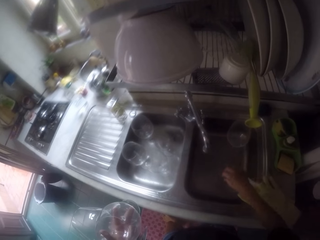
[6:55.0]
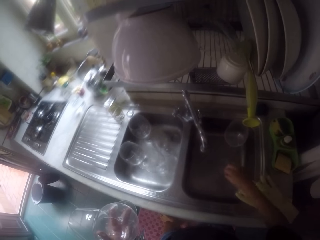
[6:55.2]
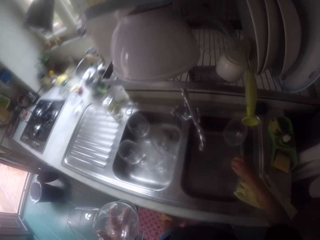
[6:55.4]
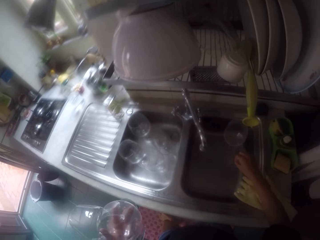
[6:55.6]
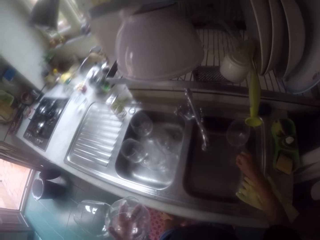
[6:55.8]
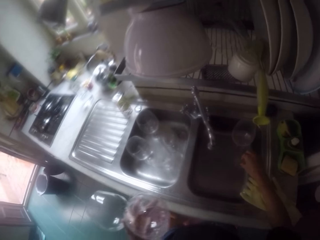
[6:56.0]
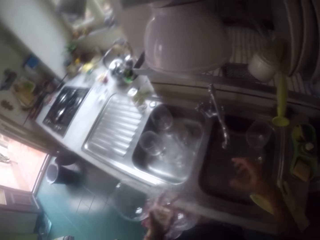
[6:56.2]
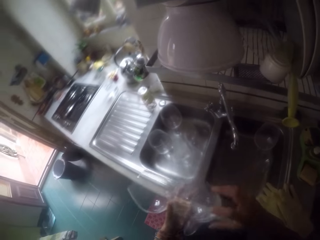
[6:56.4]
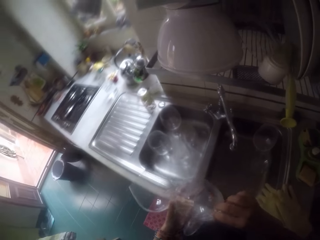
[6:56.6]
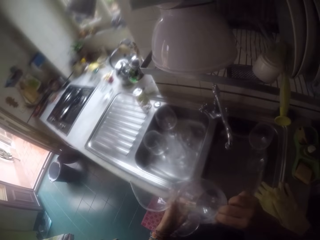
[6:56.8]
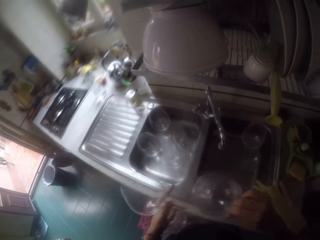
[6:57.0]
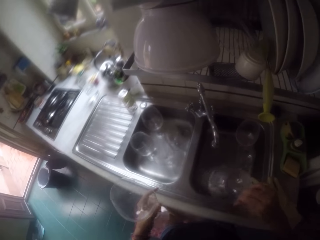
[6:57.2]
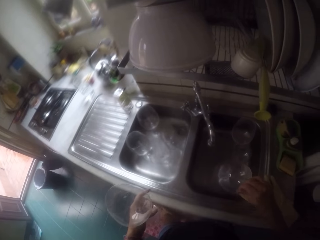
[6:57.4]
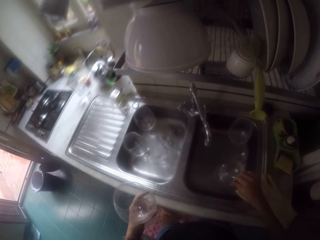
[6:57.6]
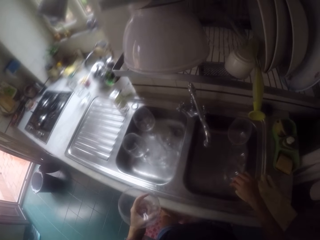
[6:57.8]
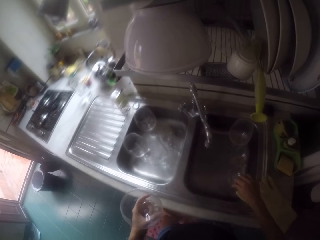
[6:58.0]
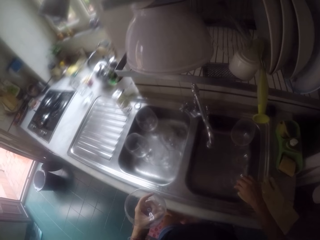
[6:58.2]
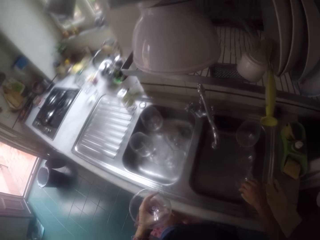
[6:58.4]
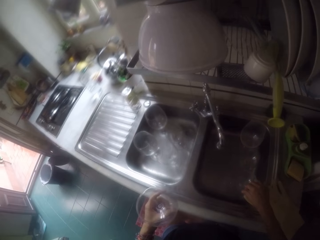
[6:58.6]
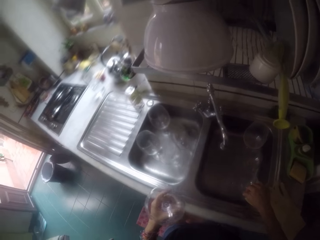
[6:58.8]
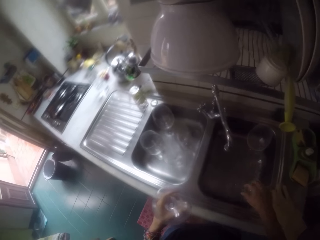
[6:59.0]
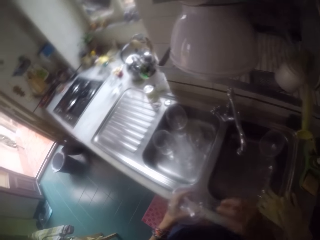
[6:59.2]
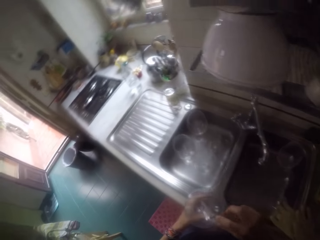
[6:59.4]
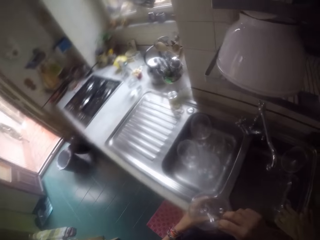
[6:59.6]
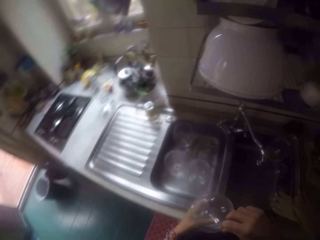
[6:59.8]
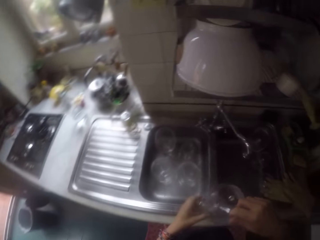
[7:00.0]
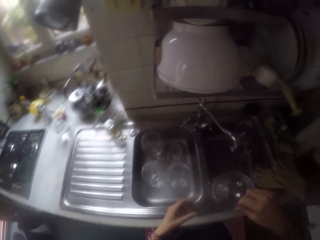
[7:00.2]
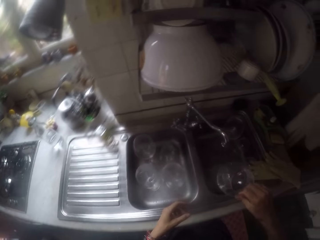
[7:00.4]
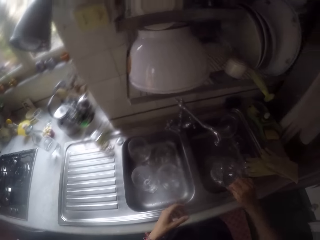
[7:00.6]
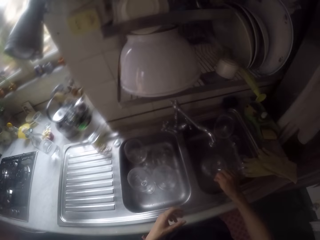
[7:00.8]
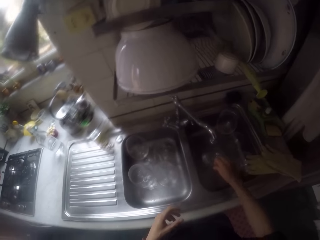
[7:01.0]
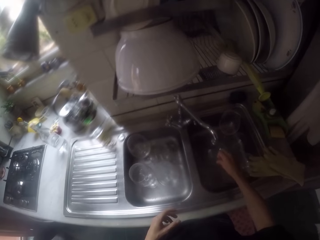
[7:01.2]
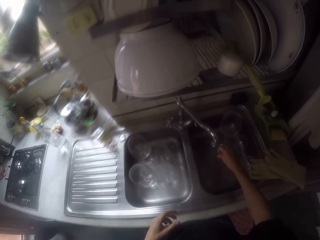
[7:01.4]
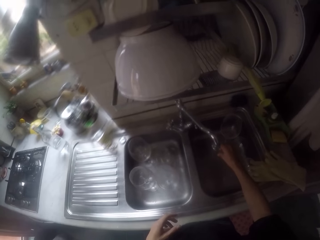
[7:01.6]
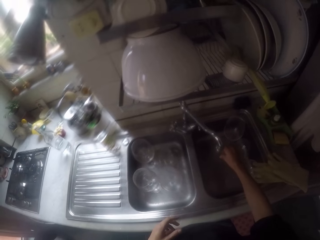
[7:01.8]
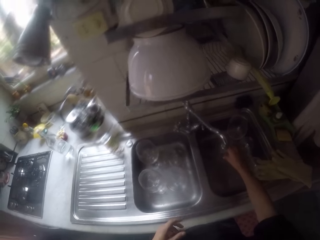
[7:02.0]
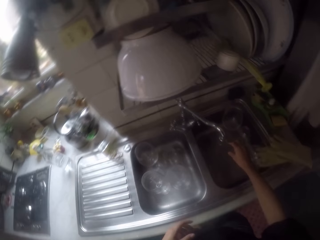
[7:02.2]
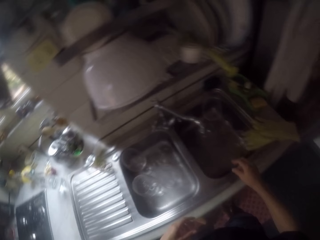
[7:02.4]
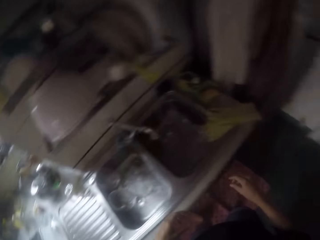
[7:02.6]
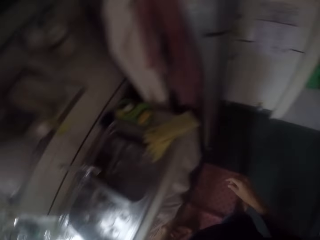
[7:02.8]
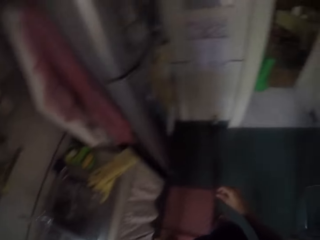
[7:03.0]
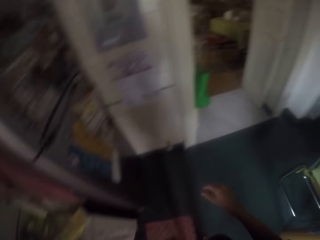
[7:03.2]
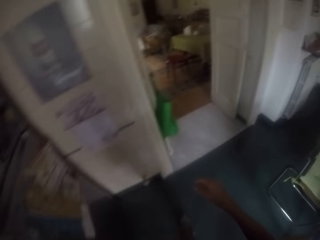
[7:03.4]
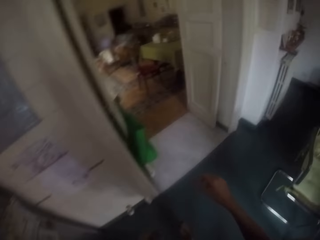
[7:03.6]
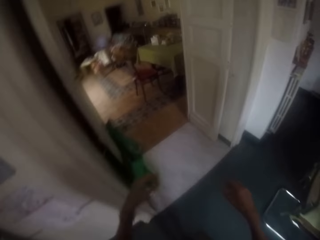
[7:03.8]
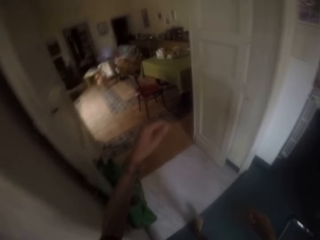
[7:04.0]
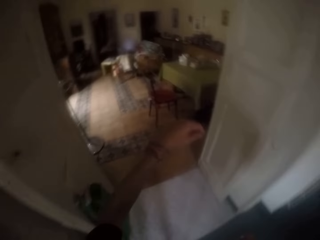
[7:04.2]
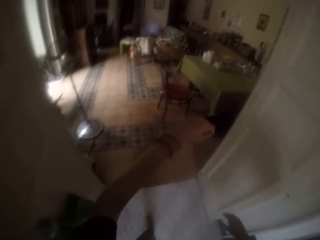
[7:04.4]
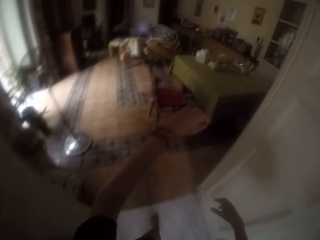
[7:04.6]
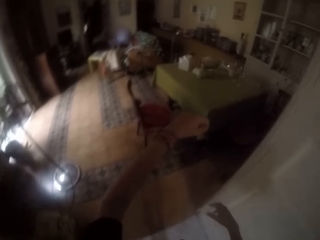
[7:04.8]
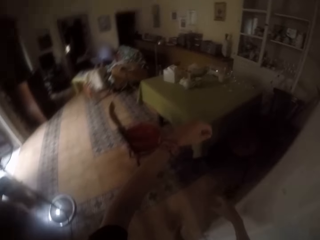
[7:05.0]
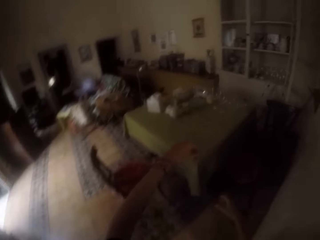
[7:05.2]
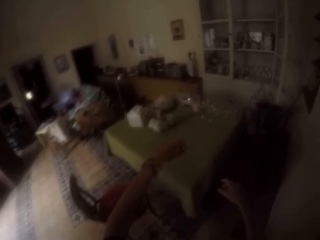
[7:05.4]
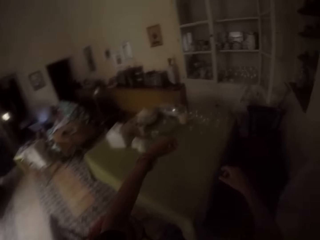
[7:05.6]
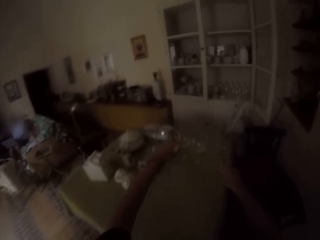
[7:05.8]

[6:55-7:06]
The camera wearer walks to the table.

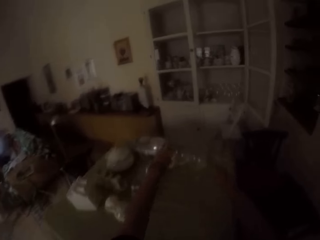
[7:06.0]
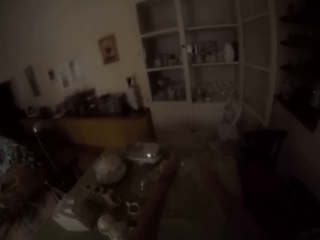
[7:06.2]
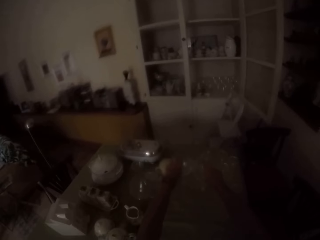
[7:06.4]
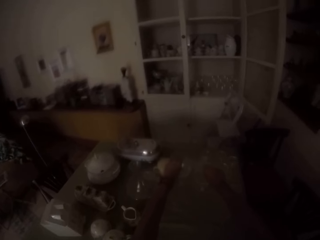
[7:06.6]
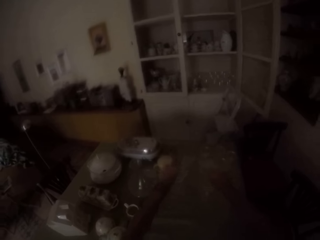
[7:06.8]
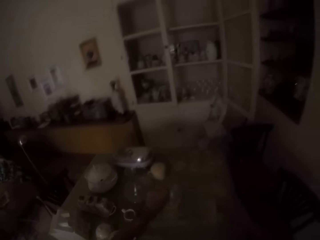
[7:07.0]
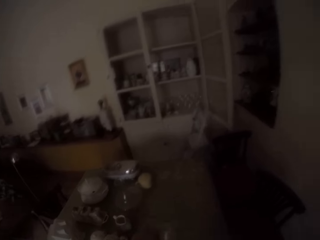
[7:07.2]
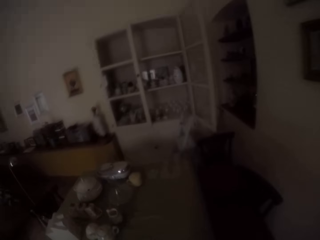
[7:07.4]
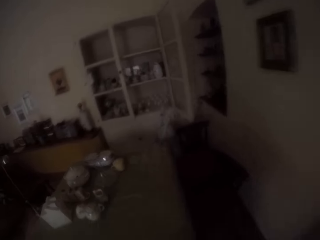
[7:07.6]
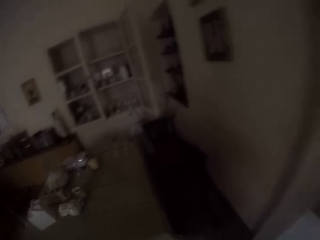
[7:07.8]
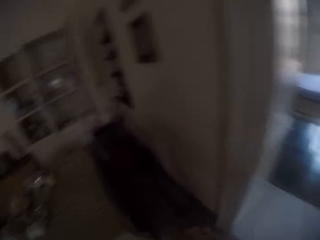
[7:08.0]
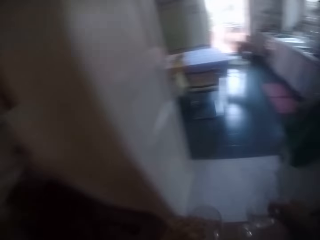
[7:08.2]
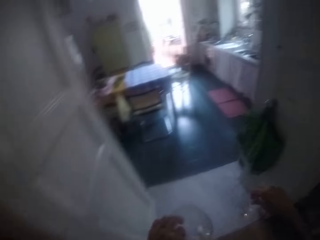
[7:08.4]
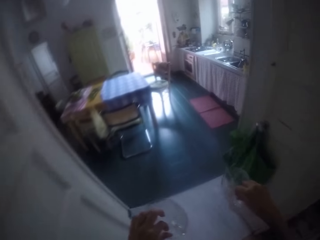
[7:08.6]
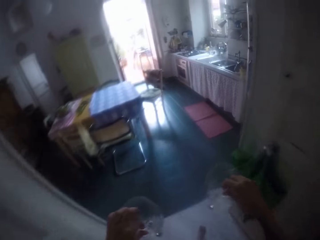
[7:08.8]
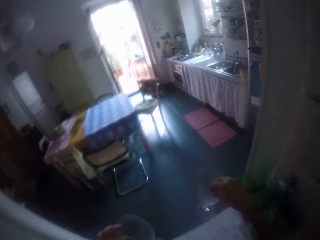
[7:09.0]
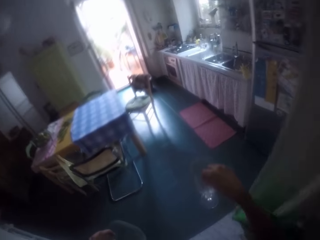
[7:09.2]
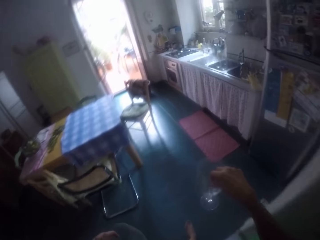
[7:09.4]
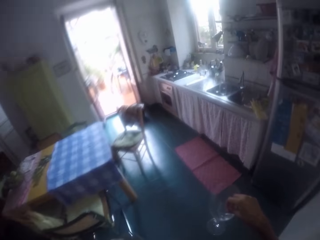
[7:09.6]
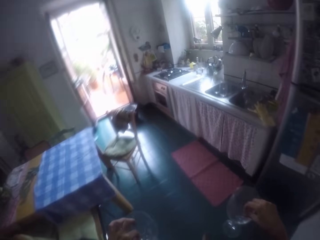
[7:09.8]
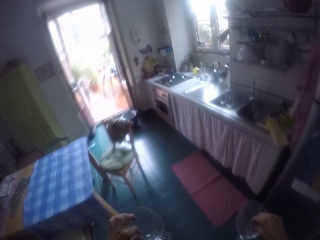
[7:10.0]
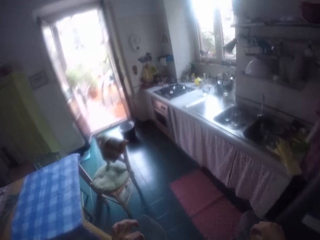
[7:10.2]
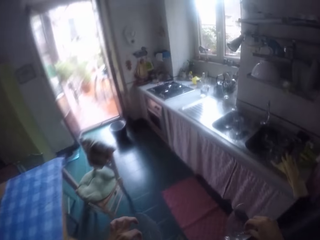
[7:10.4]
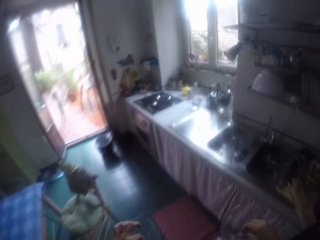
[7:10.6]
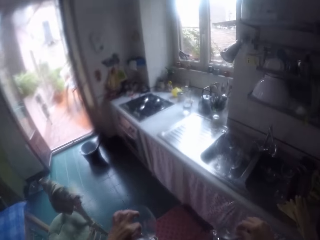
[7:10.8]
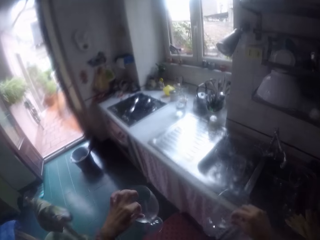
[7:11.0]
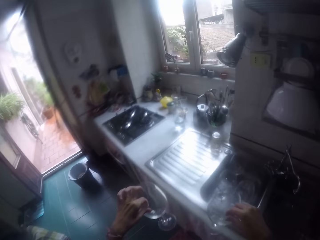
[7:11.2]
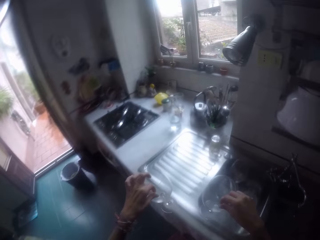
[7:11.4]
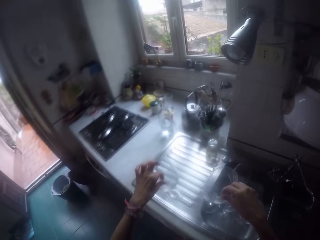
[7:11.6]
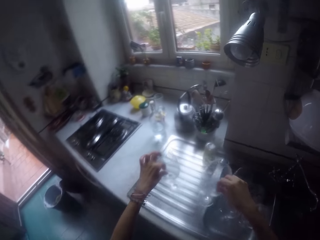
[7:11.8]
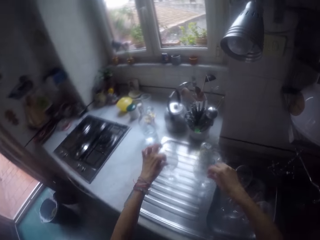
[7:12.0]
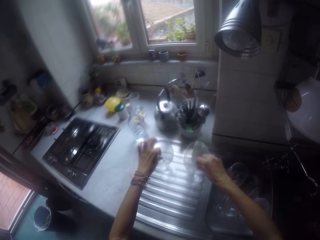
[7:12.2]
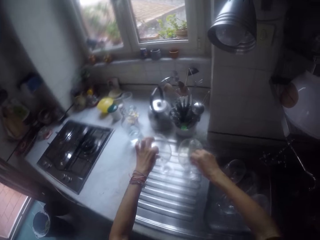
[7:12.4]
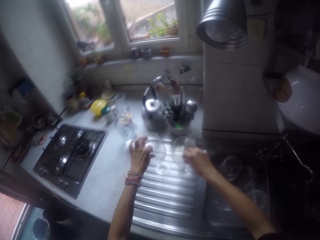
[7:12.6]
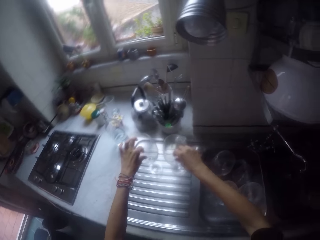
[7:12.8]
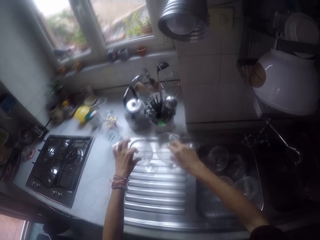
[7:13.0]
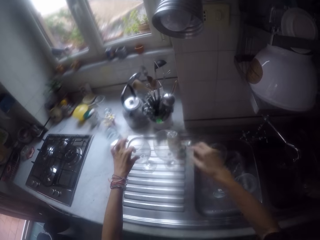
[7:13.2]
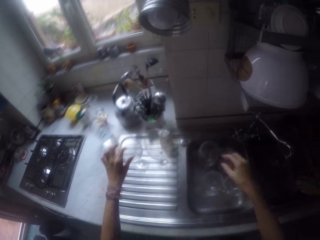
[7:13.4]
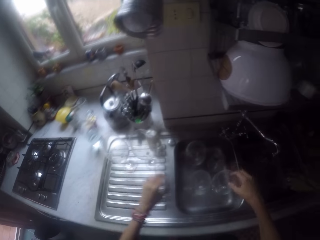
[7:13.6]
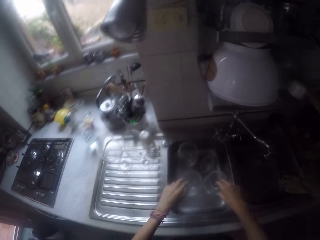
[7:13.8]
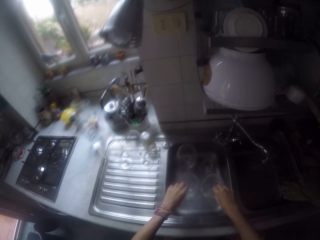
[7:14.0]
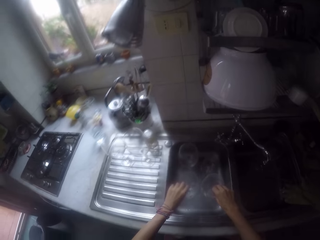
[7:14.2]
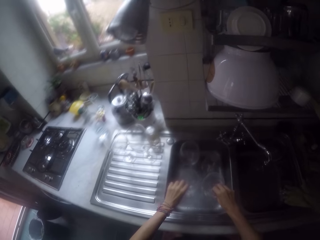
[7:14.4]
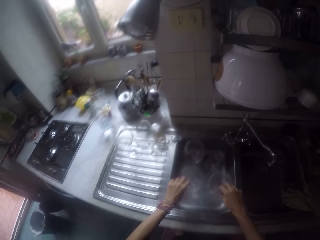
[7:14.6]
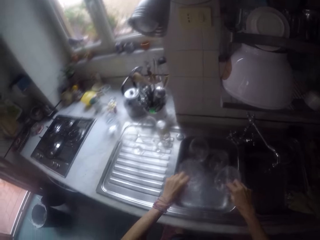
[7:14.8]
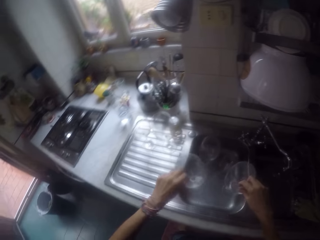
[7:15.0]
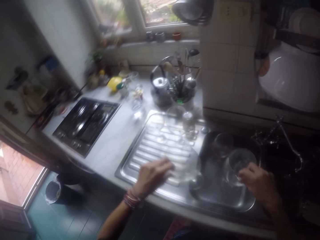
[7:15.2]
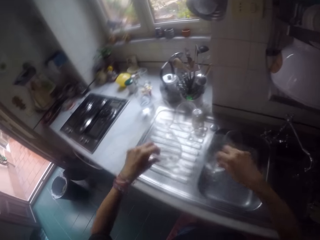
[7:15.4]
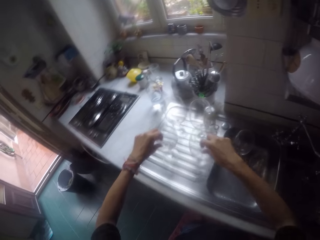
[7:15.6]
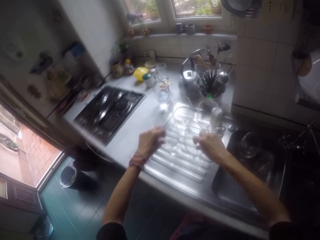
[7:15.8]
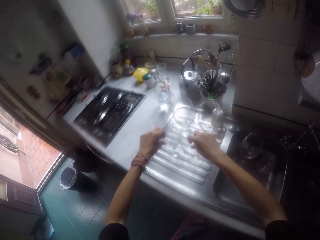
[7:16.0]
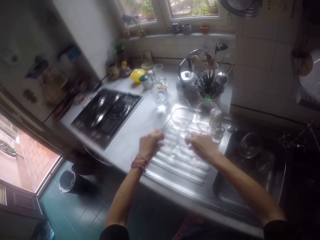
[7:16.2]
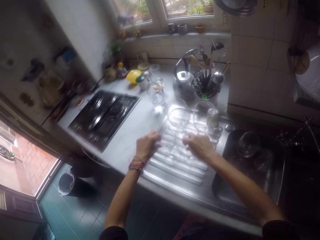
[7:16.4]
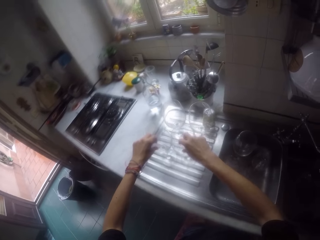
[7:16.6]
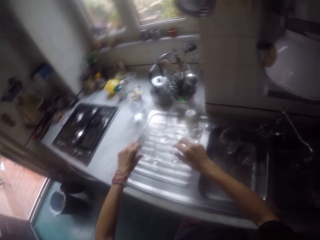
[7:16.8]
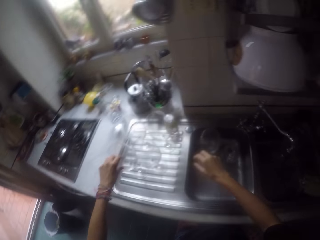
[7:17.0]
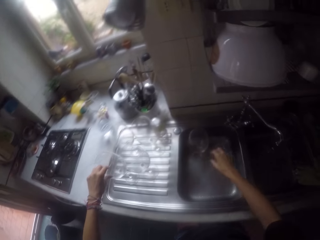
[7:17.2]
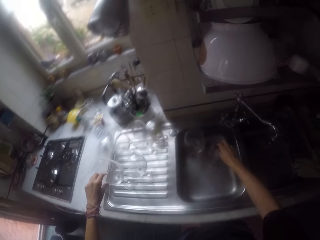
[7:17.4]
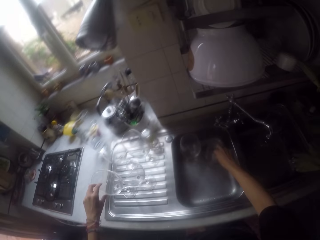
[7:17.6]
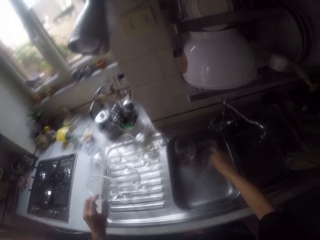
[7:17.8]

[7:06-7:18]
The camera wearer picks up the glasses on the table. They walk to the sink. They put the glasses on the sink. They pick the glasses from the sink. They put the glasses on the sink.
